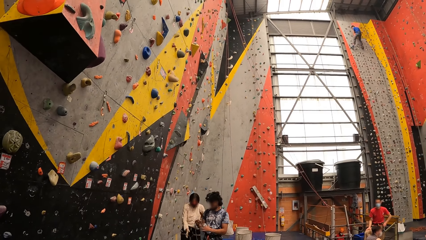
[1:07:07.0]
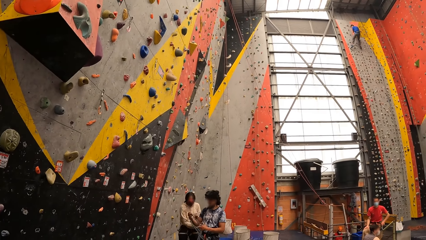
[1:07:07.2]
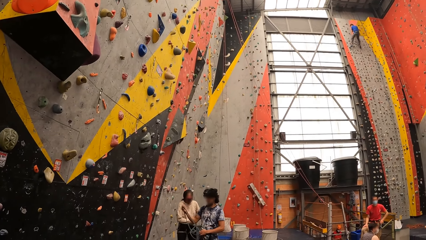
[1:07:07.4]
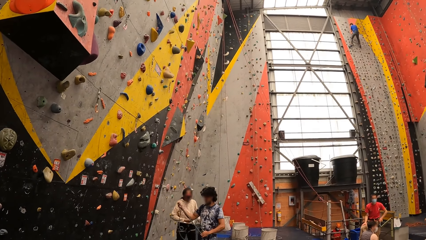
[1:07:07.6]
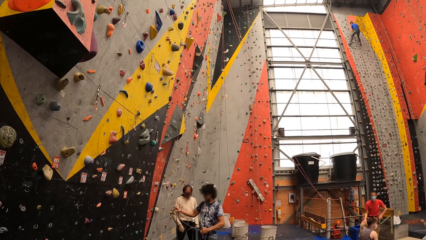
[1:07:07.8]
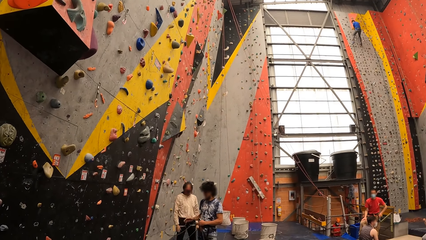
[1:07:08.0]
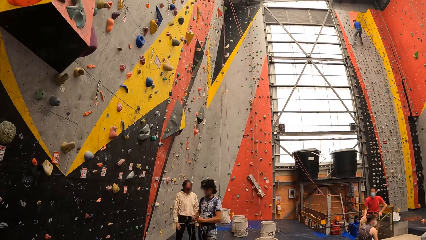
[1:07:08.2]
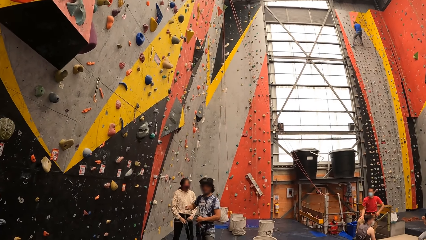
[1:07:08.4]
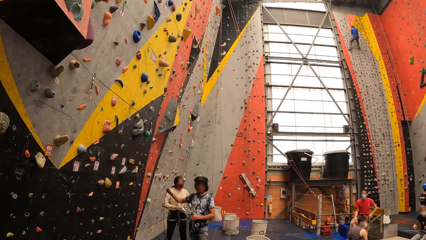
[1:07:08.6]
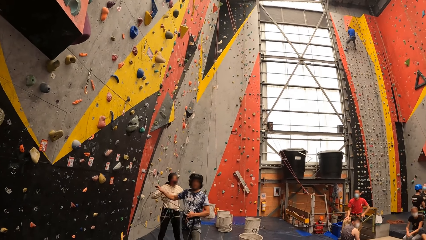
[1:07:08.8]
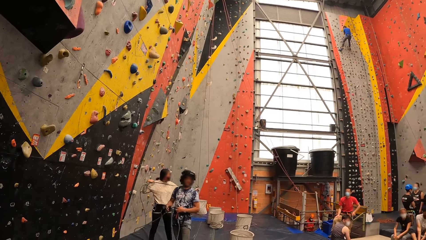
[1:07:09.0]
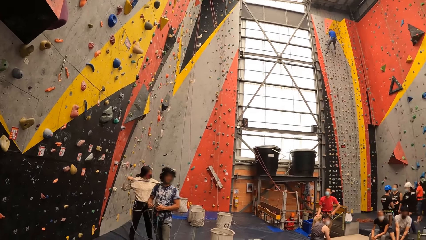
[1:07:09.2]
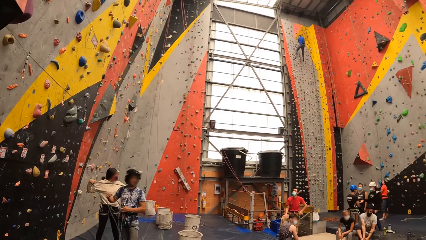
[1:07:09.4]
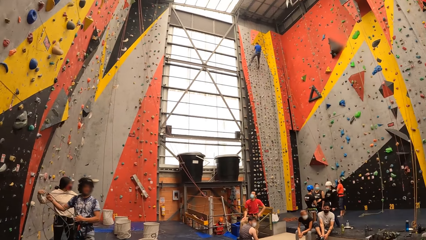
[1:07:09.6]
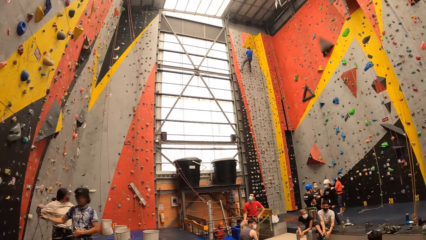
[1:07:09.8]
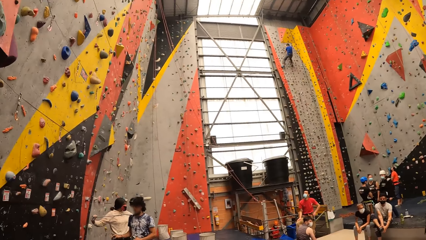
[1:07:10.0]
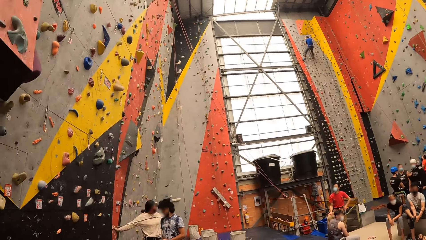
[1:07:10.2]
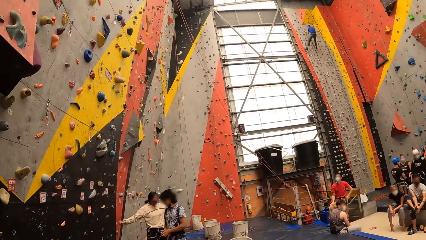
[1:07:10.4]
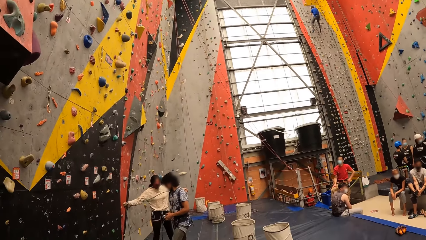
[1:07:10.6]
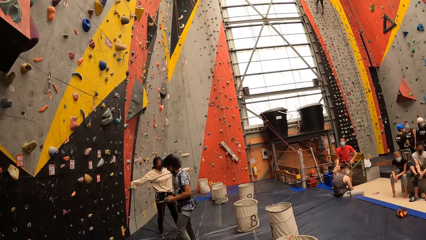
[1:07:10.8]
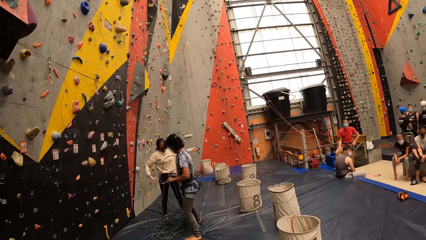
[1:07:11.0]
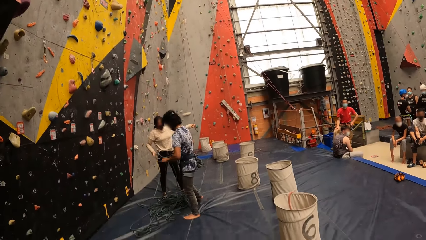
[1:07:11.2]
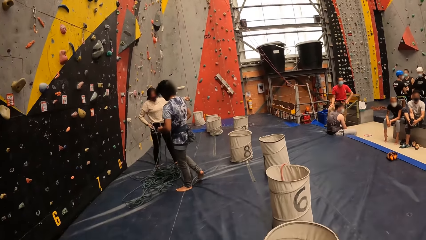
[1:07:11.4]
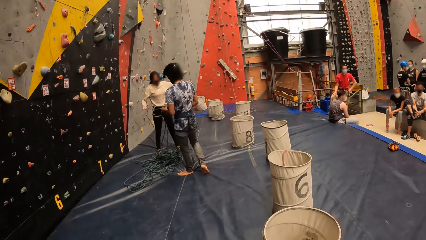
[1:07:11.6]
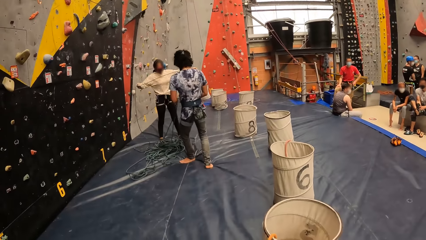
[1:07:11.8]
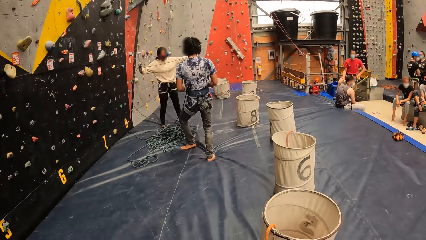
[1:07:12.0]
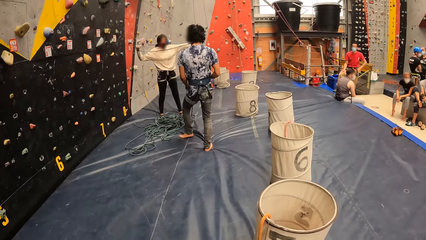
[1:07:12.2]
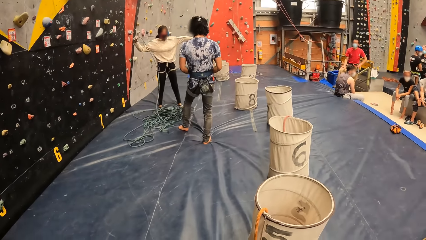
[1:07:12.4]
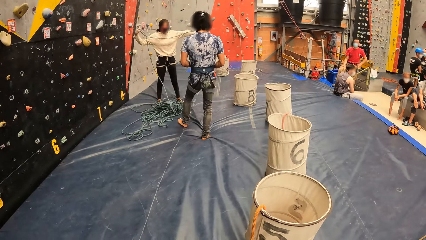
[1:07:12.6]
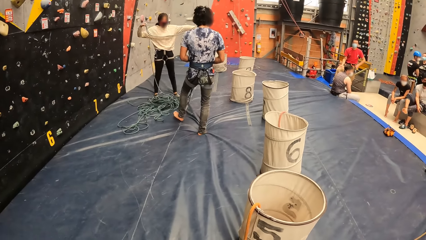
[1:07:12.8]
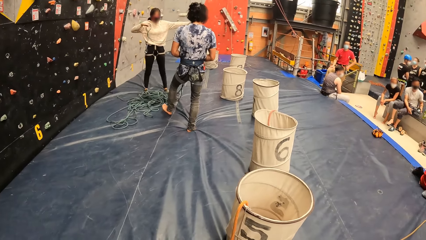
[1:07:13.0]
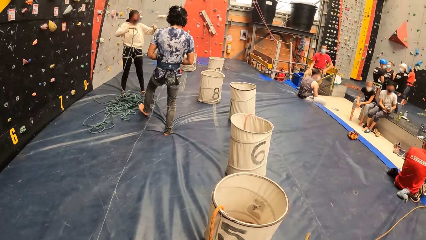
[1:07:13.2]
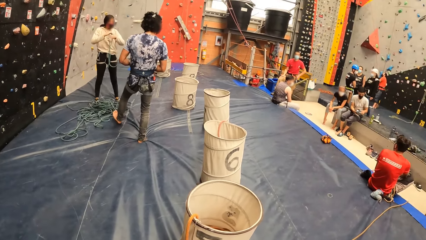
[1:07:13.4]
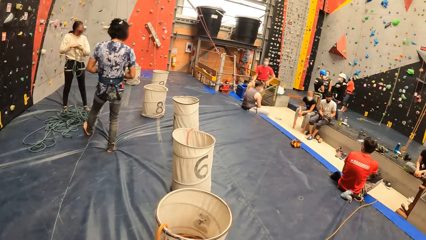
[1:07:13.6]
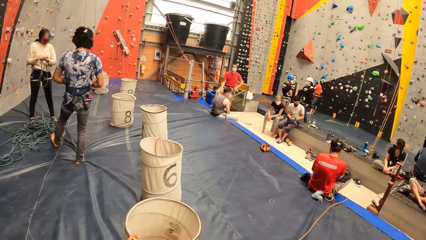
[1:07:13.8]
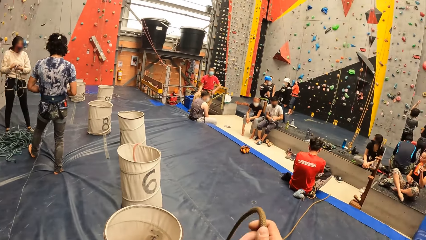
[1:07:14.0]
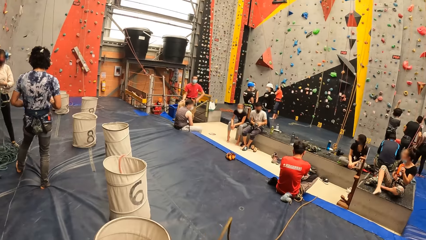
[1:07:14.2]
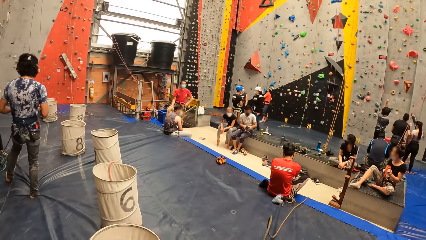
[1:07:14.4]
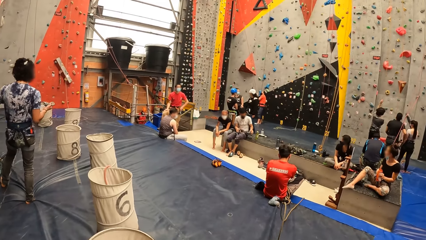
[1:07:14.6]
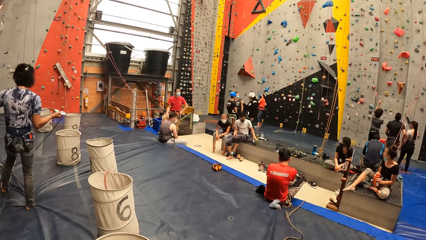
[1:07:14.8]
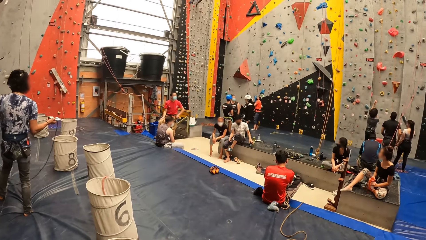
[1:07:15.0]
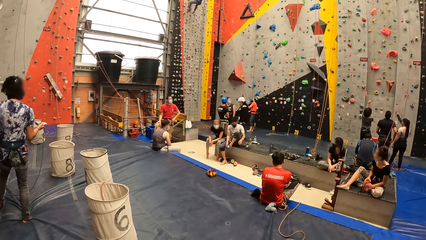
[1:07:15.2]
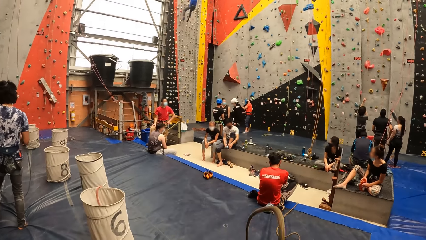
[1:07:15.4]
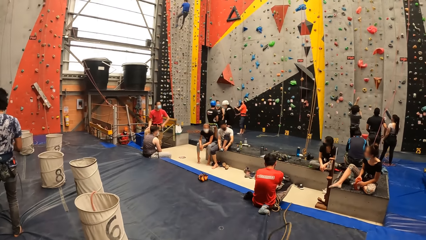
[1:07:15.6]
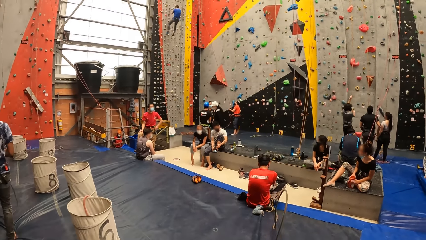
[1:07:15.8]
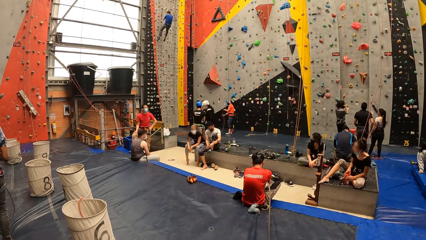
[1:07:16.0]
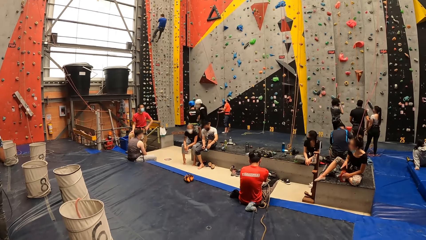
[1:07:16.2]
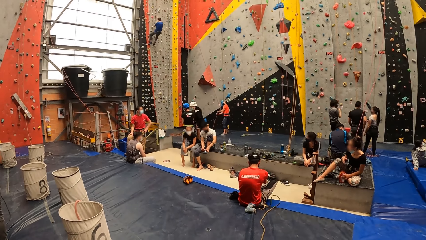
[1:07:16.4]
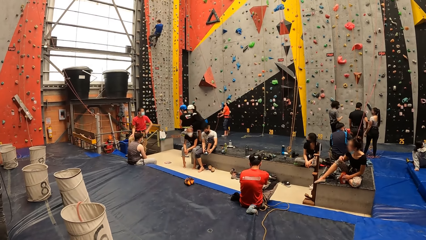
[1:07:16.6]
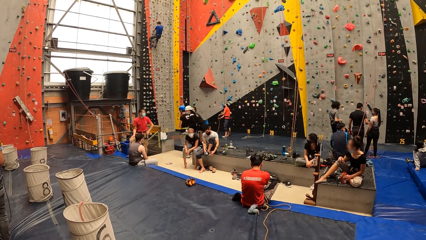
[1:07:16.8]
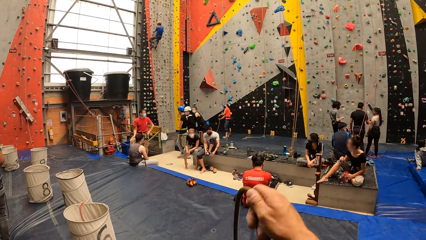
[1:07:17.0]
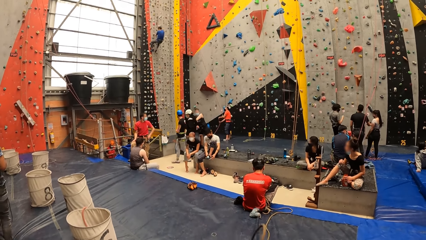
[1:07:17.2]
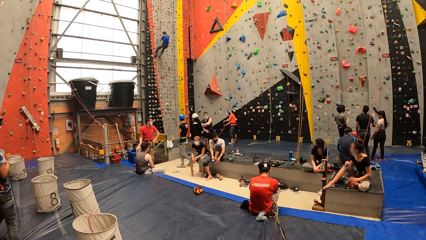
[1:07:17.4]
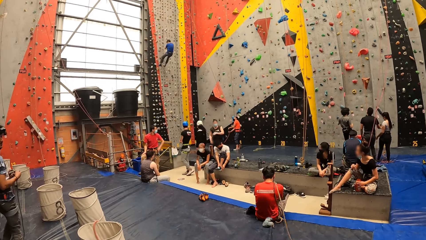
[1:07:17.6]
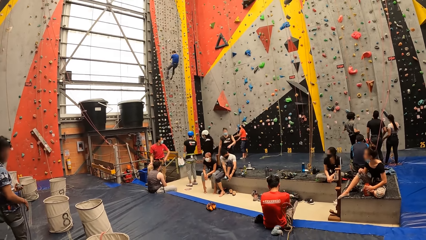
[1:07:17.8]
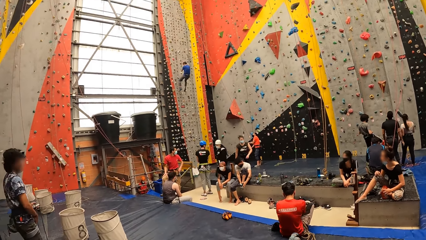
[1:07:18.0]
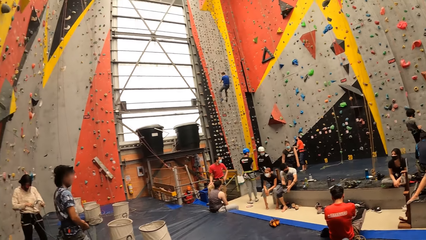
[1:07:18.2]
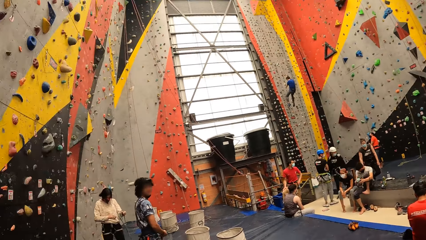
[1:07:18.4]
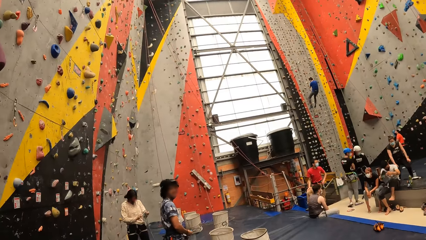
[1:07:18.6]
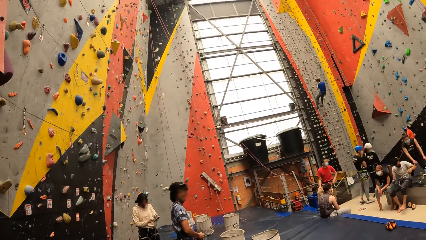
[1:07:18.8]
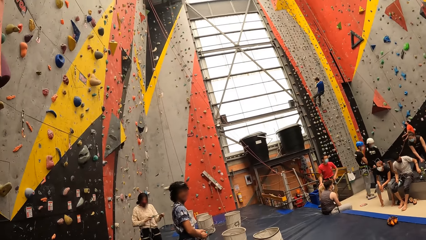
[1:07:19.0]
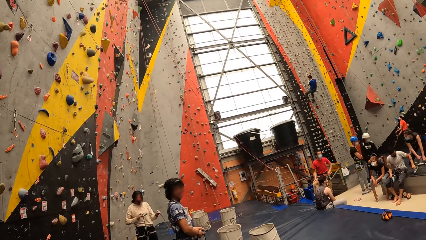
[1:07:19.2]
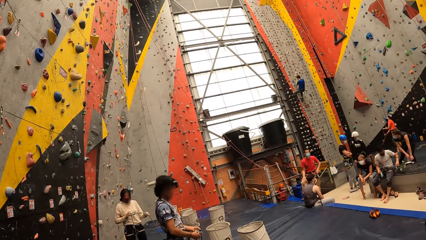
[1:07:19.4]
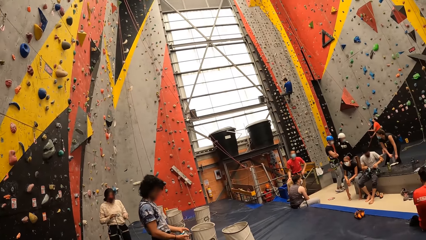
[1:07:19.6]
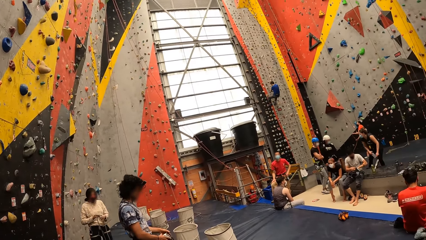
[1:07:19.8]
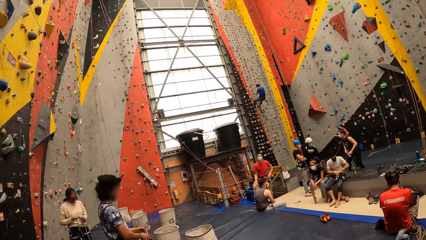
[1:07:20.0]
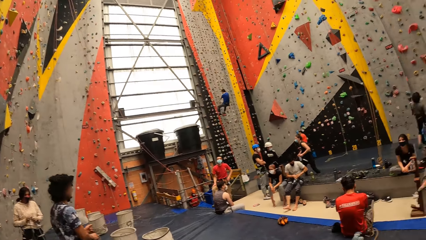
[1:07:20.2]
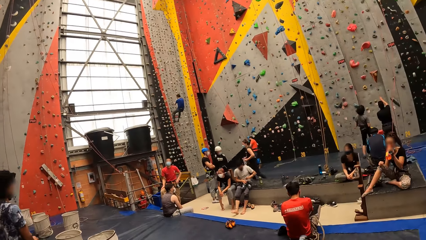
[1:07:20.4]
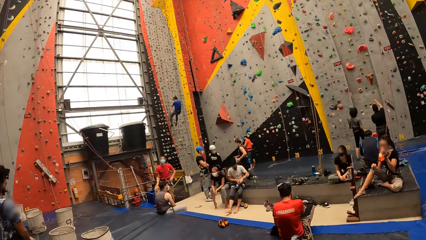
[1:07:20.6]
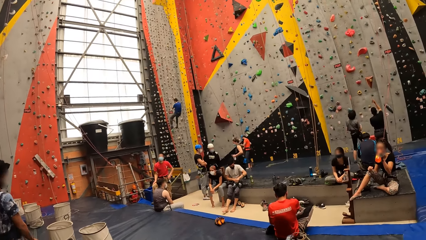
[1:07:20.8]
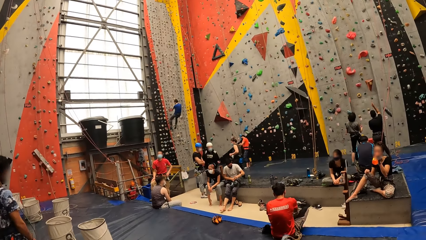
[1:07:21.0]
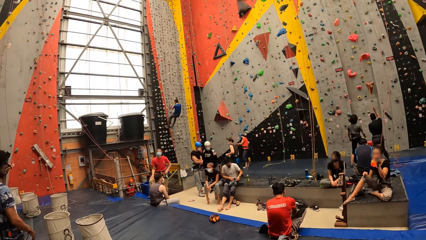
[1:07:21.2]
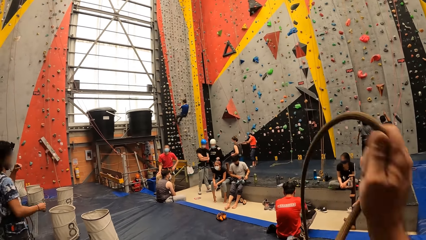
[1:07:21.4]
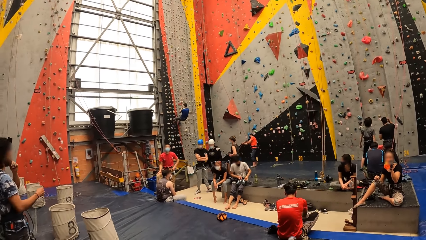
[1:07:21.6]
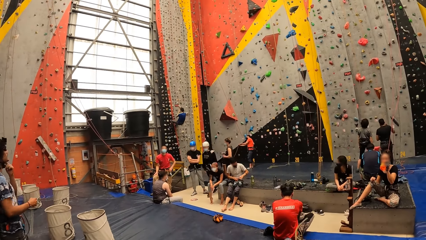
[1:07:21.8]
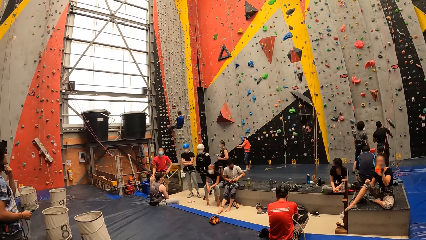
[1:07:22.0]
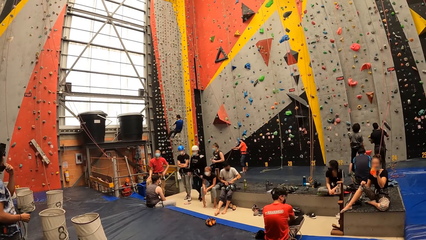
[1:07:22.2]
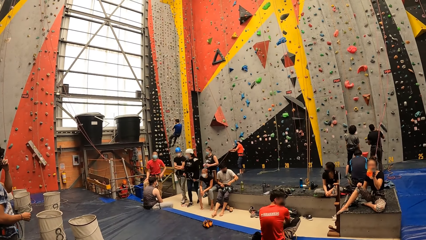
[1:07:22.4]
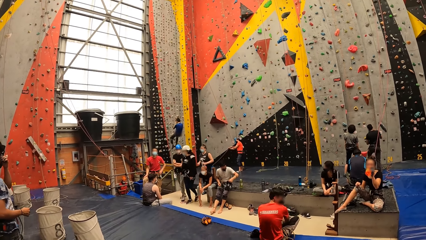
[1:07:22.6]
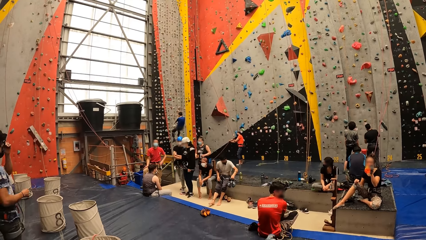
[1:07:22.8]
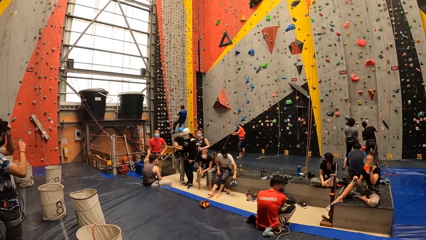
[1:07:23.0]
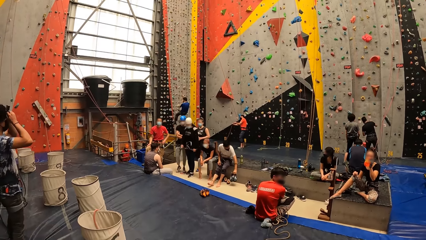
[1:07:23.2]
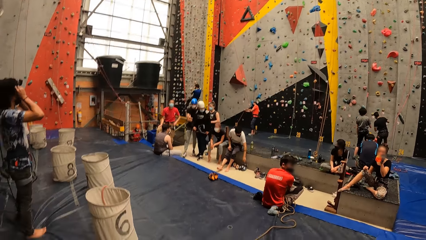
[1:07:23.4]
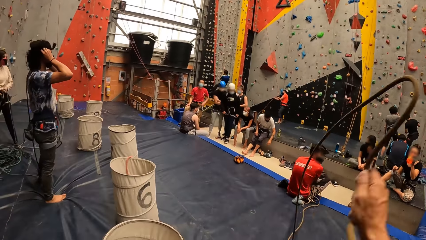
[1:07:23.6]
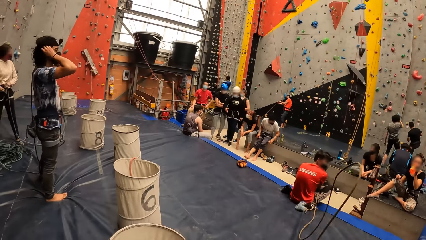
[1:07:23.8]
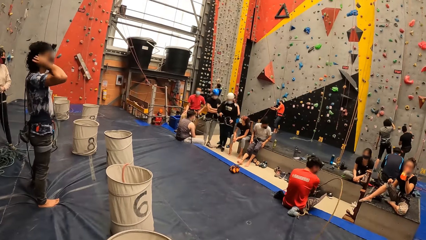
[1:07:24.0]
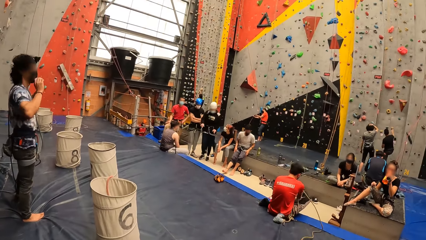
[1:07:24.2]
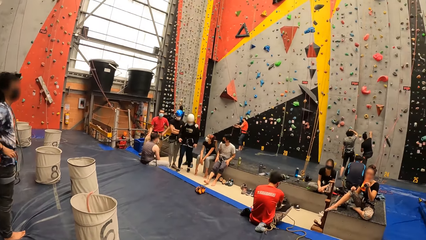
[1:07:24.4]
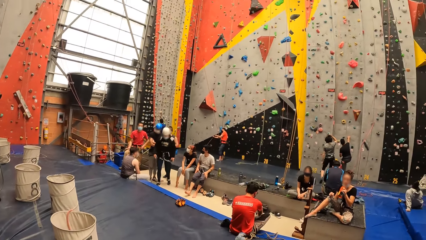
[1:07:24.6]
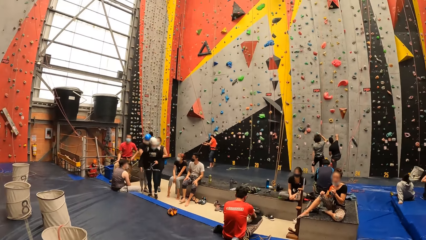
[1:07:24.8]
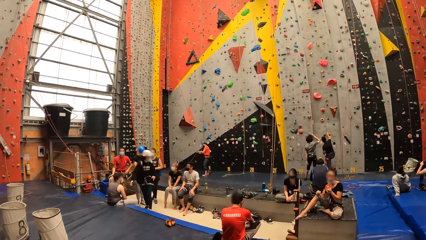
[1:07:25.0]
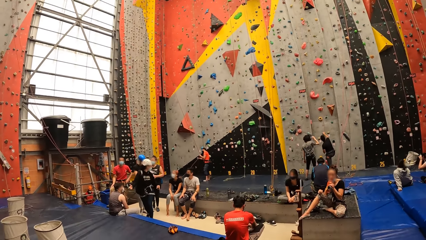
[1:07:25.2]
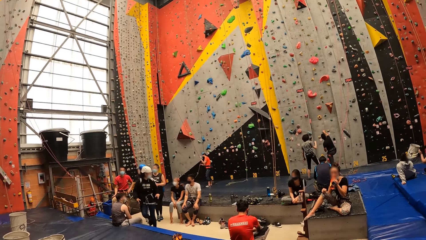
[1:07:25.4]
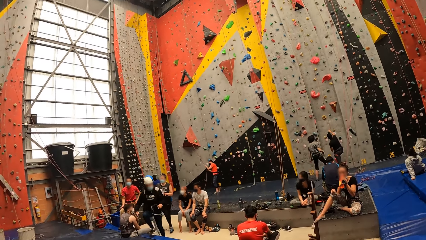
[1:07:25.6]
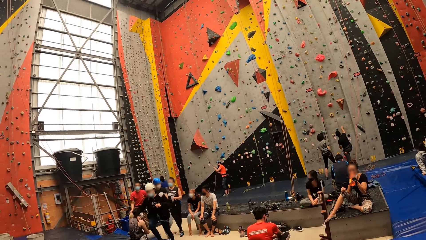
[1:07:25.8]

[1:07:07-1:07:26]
The camera wearer looks around the climbing wall game. They adjust the rod.
